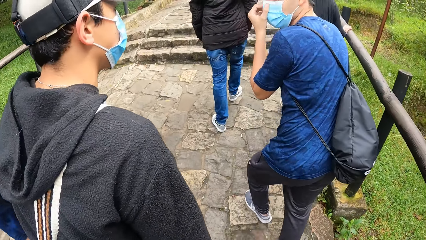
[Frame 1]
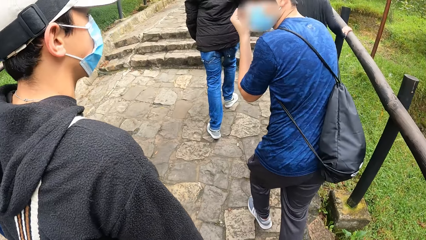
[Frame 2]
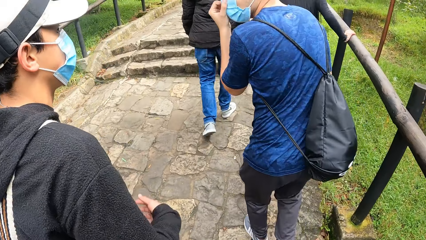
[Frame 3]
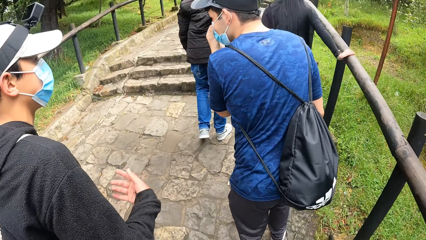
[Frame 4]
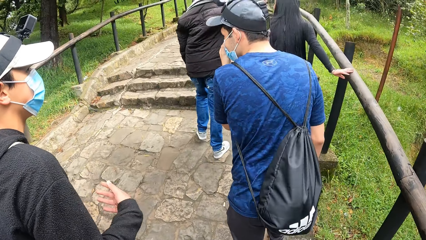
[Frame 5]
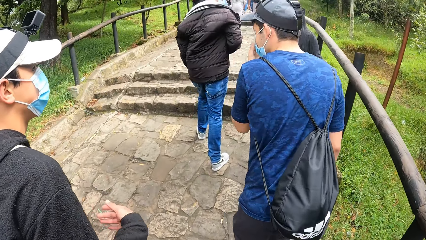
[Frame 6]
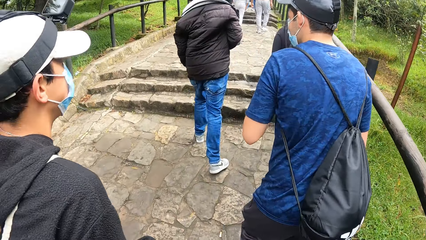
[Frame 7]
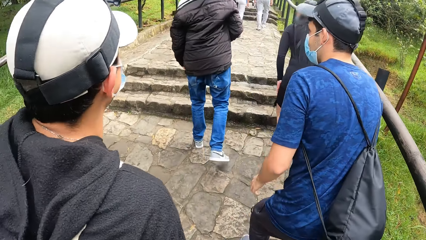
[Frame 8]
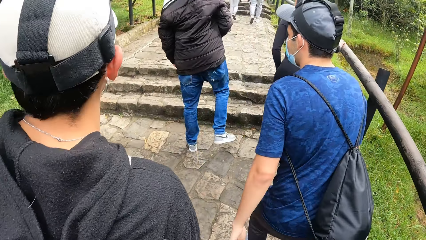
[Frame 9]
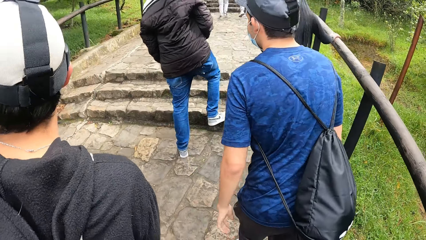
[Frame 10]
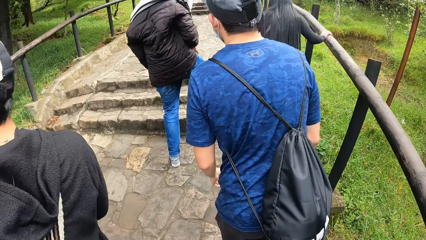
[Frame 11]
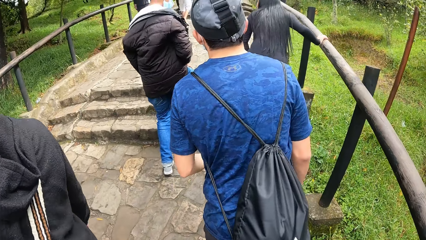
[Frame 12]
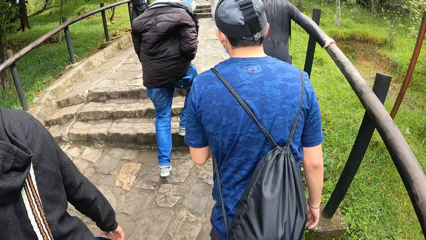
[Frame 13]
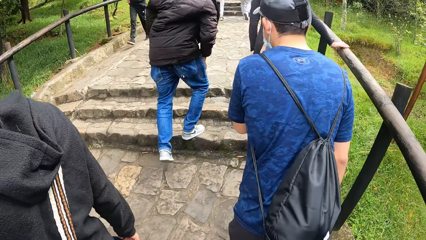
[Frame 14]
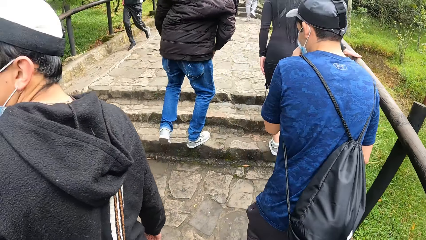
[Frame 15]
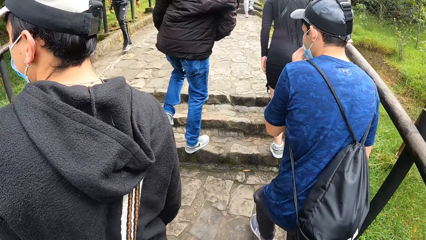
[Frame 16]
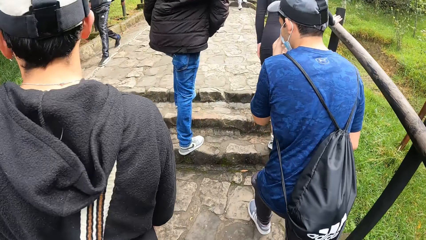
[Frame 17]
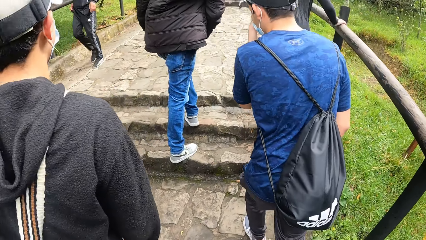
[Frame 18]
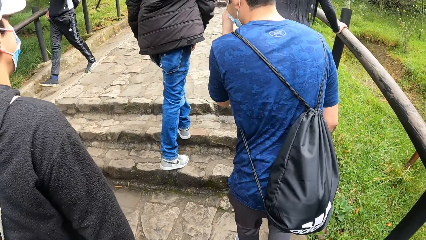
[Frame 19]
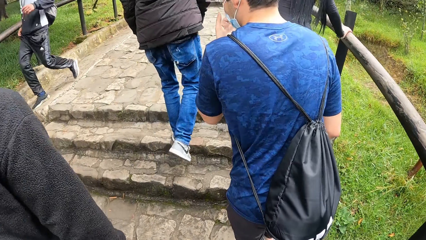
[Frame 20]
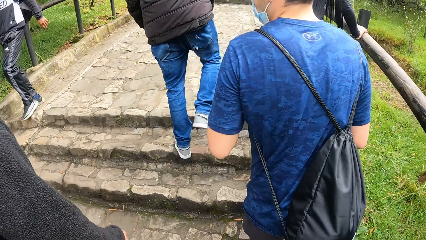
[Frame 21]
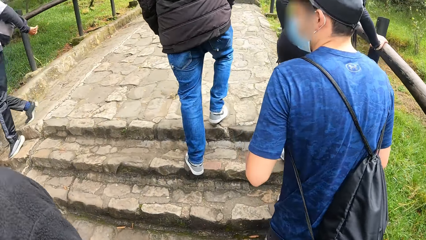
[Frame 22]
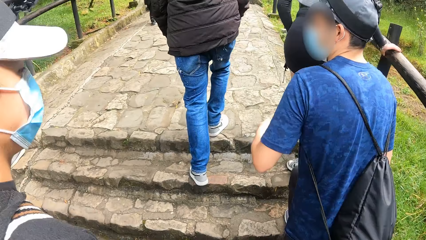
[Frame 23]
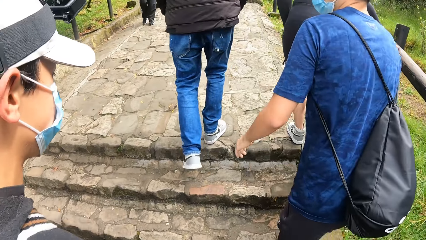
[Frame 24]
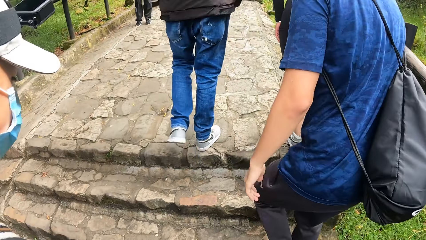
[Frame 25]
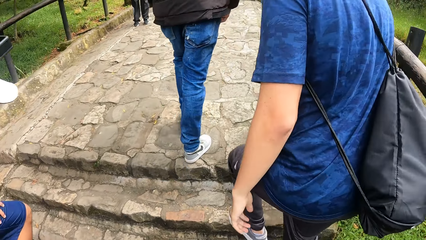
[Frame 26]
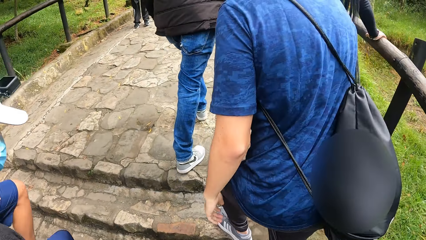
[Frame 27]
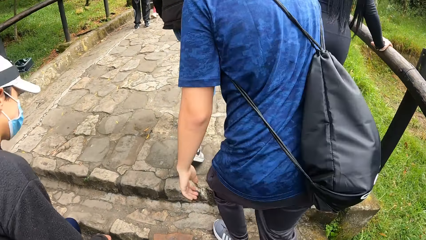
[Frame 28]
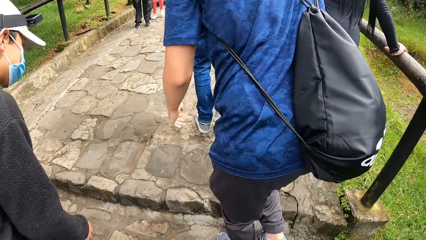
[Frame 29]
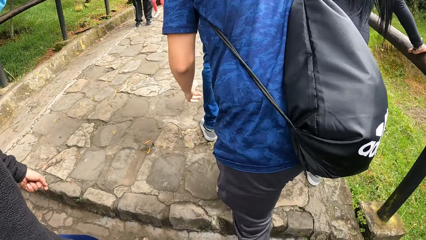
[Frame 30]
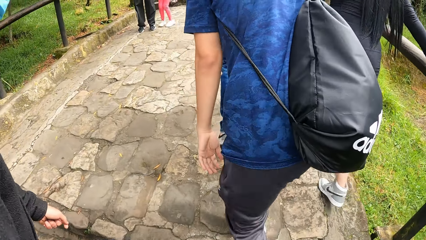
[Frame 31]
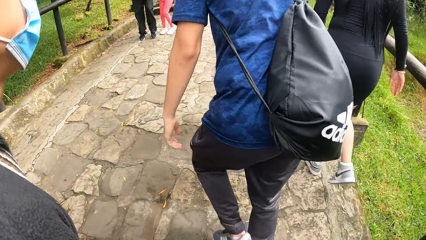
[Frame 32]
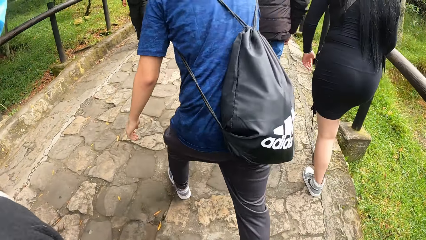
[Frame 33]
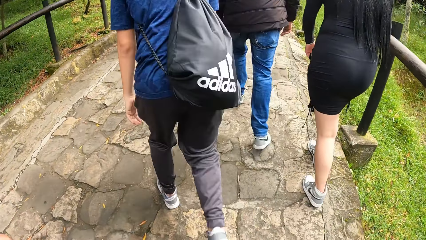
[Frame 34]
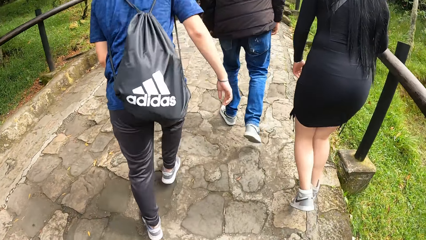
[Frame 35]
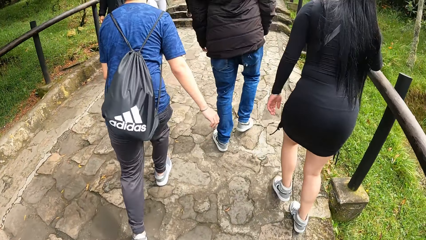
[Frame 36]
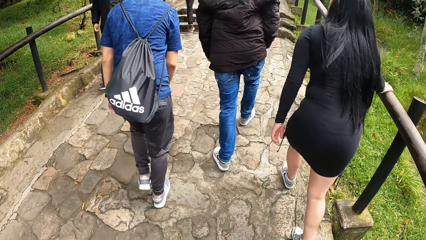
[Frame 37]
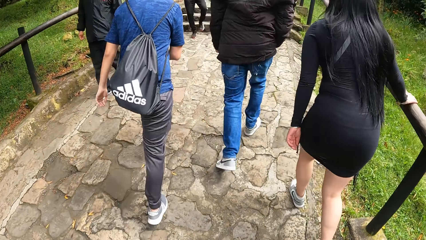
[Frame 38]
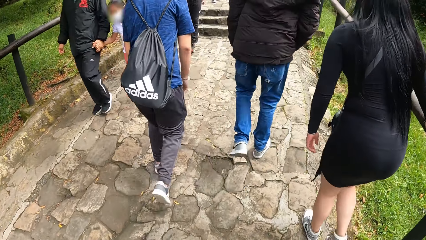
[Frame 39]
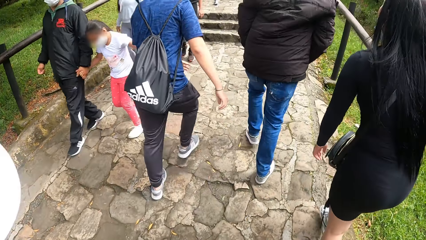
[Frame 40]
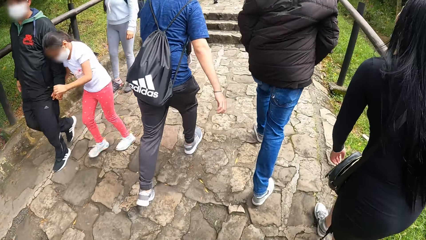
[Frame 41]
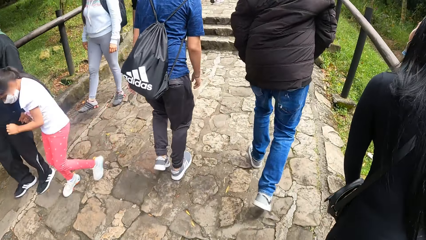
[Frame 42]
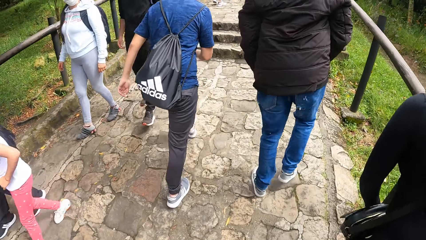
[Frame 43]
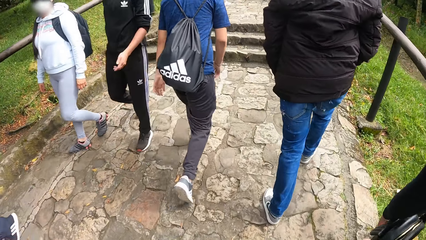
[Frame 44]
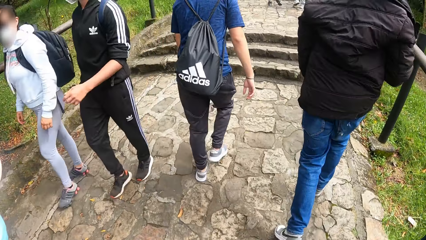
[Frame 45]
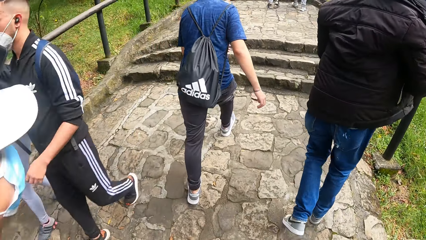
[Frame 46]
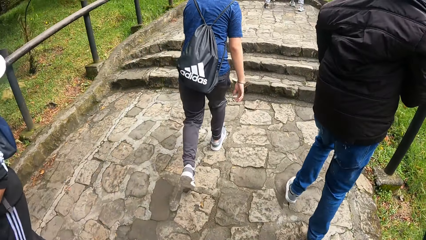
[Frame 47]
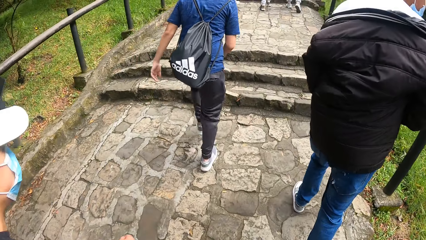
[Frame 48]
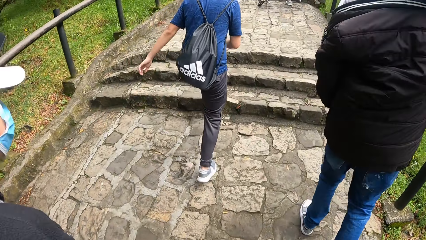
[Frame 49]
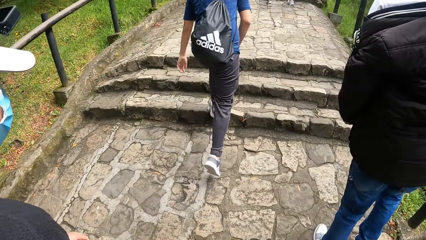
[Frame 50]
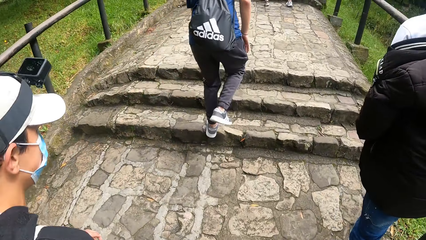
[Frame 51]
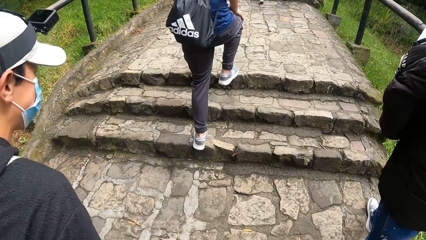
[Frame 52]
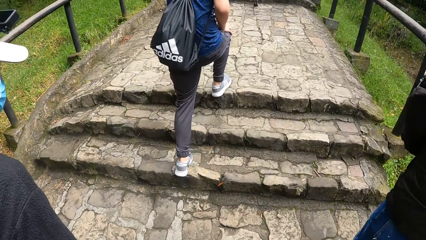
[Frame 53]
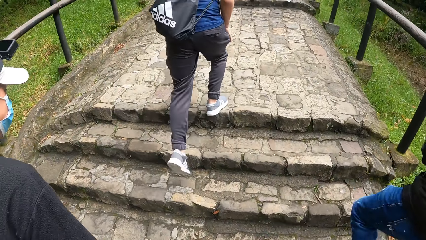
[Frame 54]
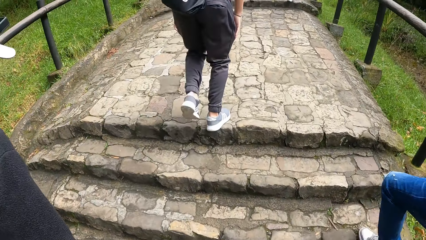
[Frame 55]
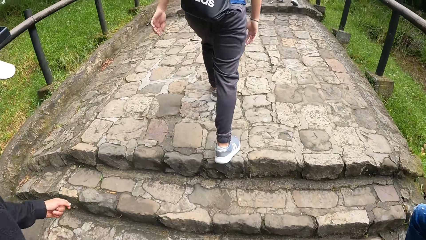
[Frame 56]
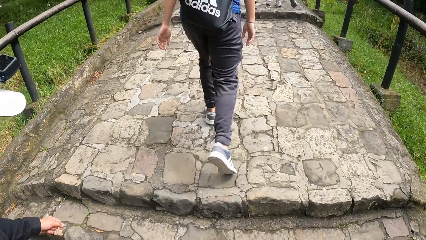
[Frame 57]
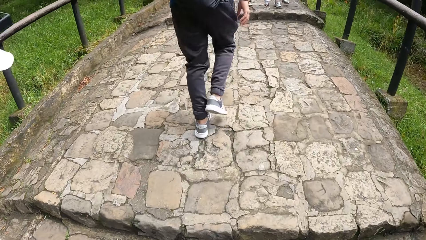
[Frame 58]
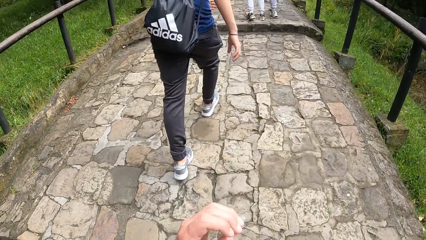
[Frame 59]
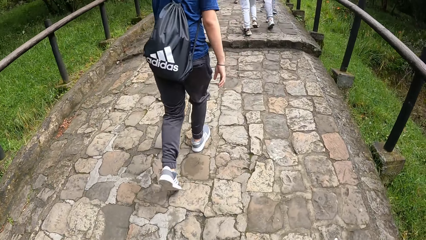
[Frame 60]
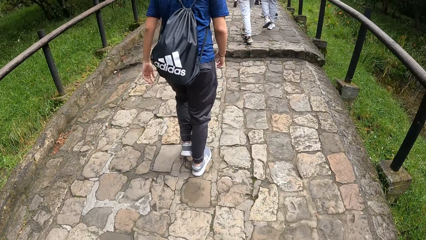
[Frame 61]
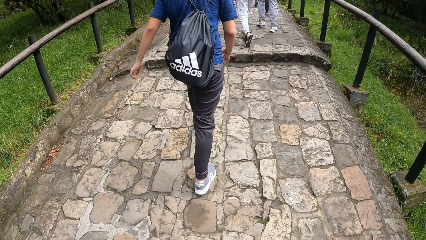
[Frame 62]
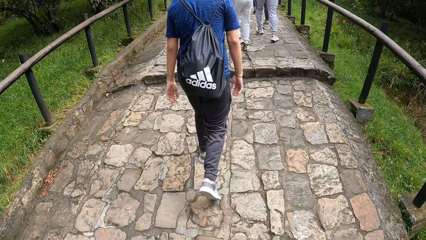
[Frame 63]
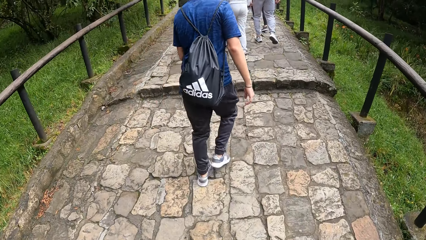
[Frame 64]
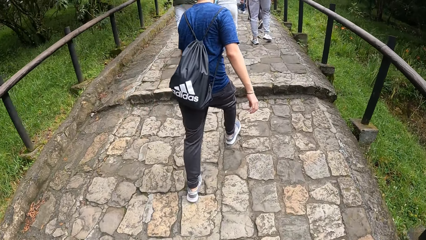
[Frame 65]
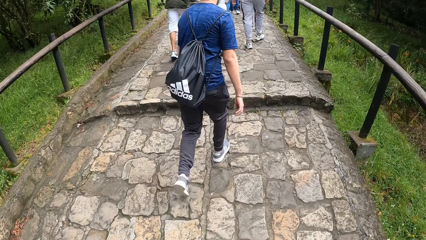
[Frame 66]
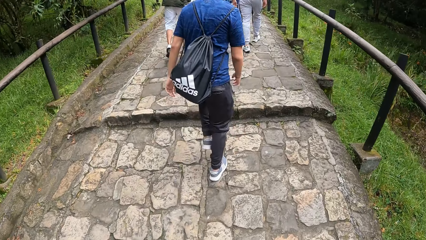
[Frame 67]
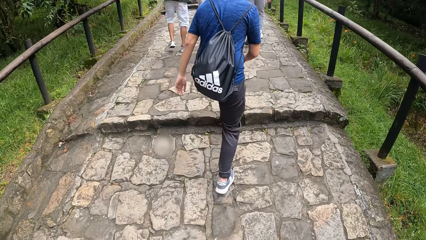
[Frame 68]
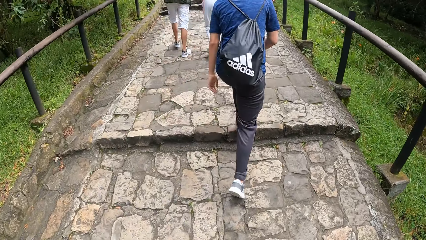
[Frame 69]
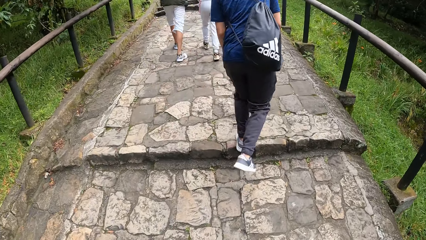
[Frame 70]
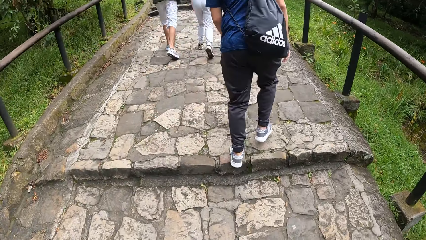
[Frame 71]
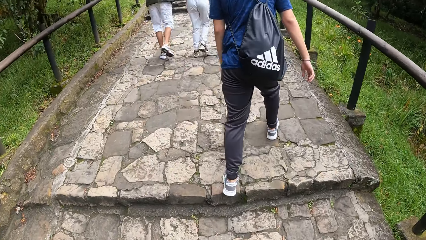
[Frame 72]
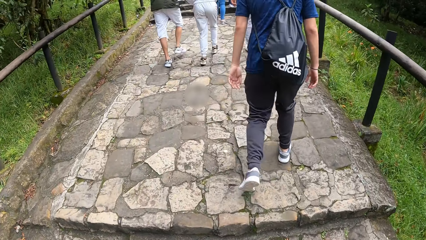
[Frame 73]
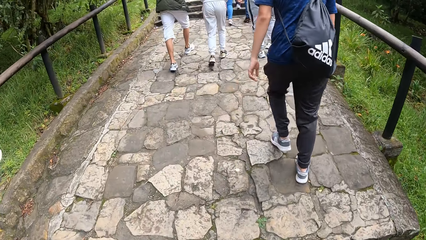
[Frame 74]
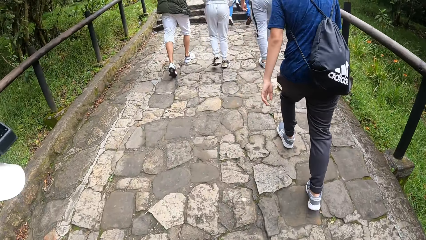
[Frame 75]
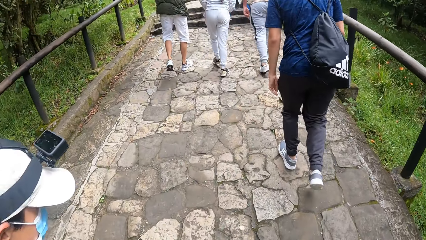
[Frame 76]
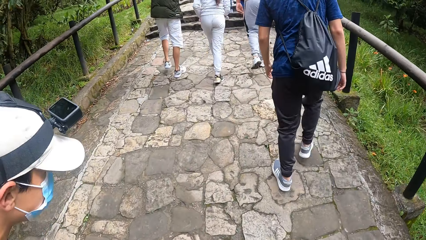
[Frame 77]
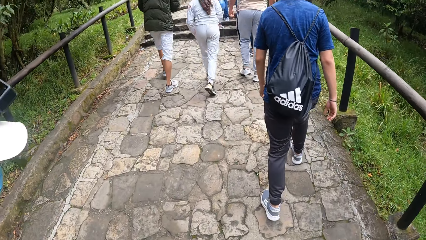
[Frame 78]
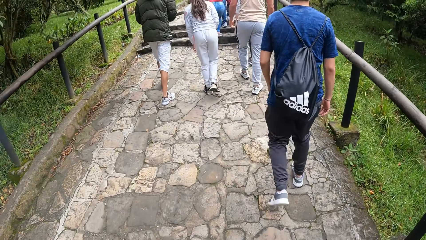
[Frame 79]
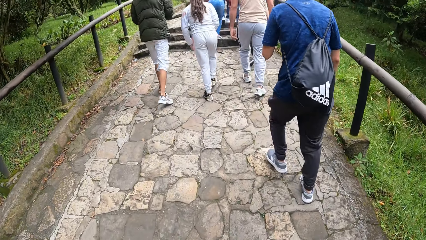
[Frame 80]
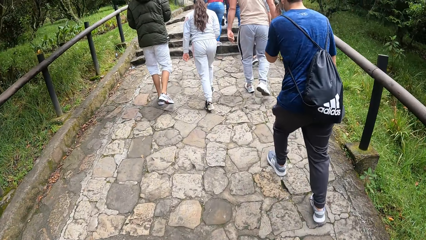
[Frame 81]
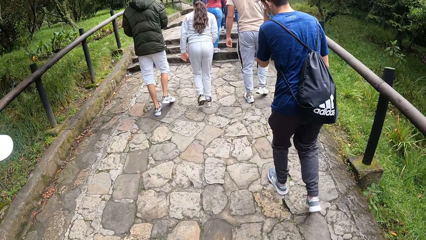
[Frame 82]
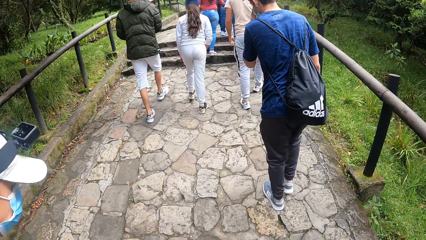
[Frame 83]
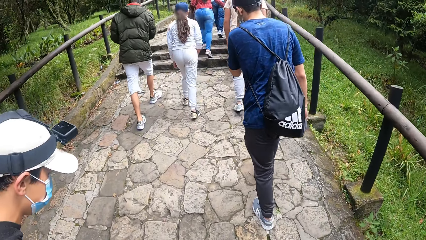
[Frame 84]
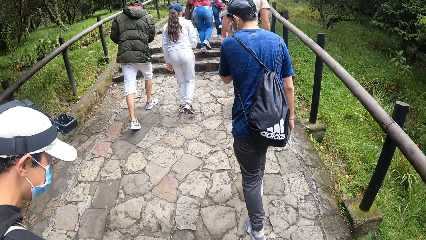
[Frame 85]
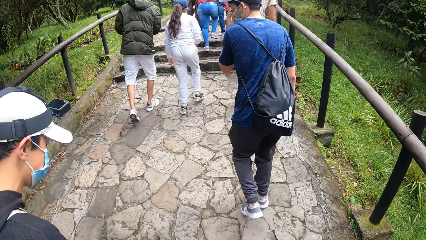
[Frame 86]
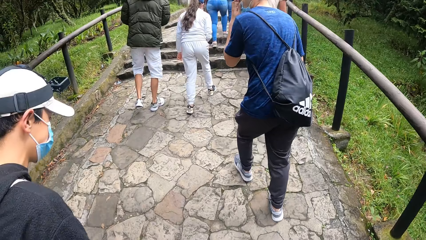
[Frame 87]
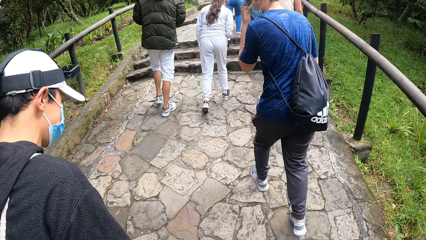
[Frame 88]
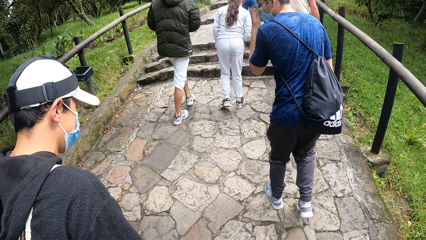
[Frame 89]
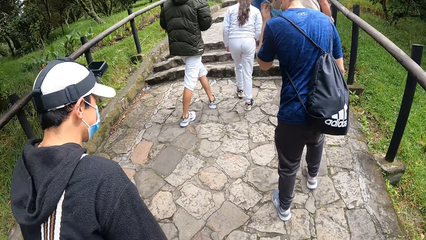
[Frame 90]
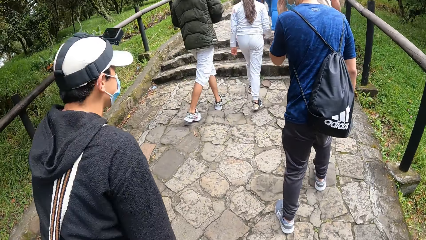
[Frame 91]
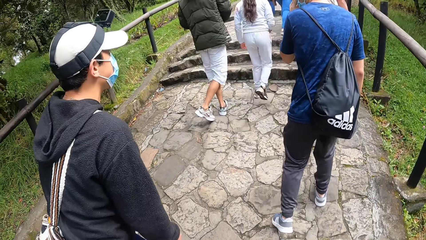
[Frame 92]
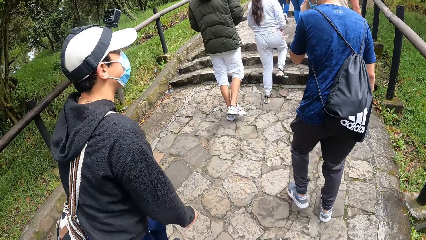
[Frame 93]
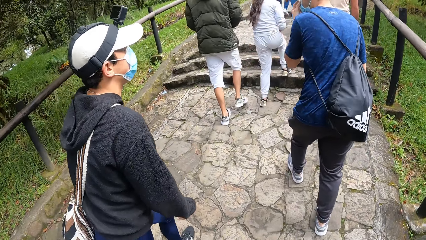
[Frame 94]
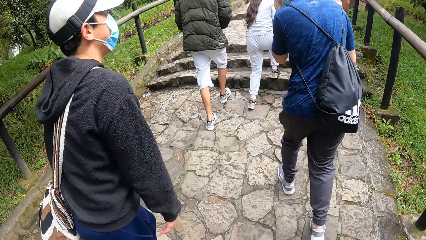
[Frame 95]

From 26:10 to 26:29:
The man walks past a woman and another man. The camera wearer walks past the woman and the second man. A third man walks past the second man. The first man scratches his face with his left hand.
